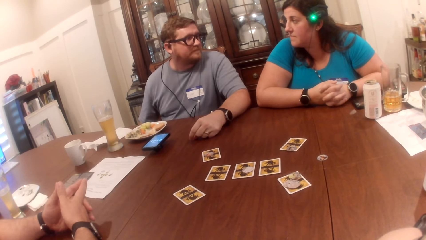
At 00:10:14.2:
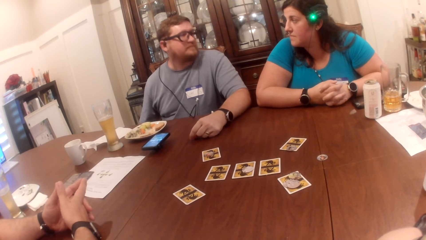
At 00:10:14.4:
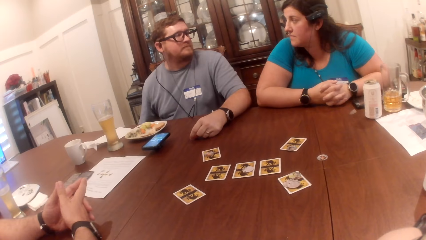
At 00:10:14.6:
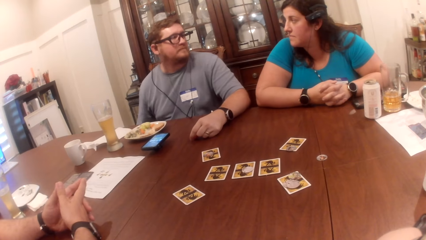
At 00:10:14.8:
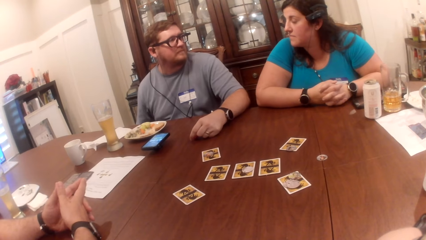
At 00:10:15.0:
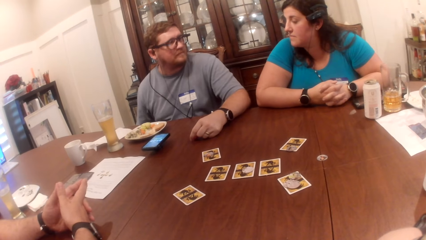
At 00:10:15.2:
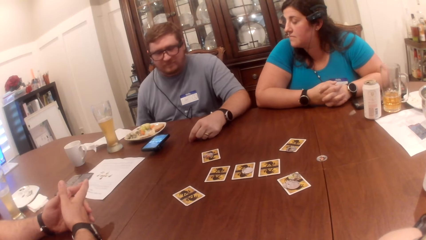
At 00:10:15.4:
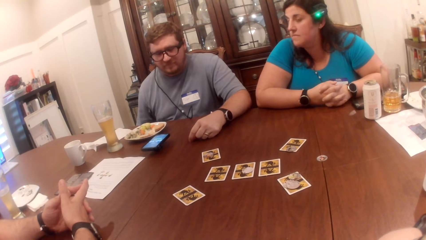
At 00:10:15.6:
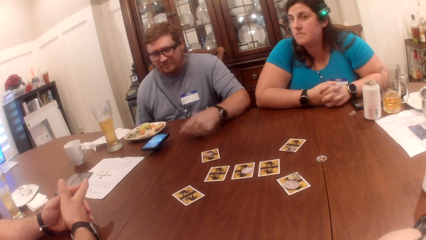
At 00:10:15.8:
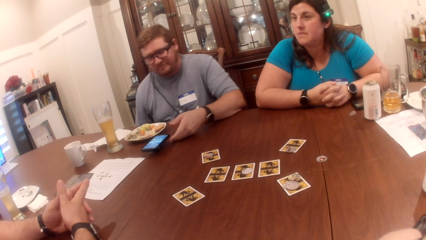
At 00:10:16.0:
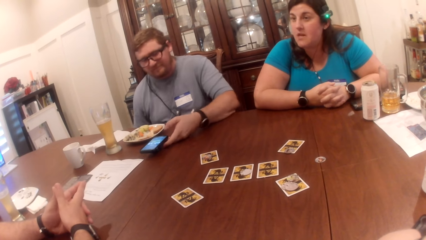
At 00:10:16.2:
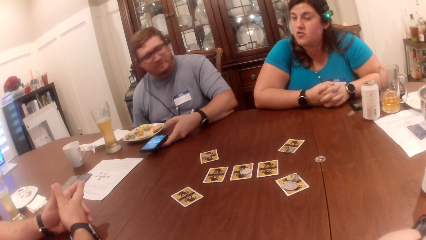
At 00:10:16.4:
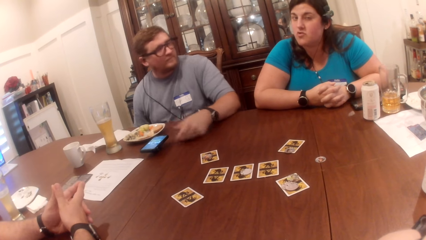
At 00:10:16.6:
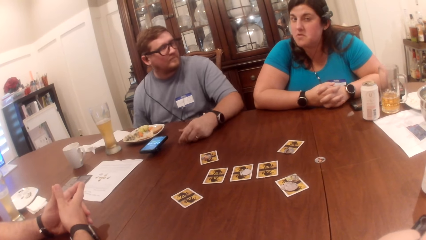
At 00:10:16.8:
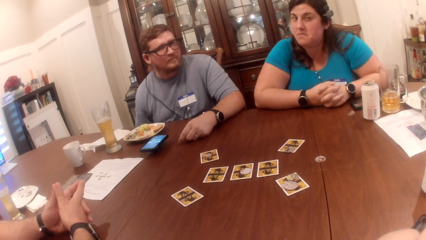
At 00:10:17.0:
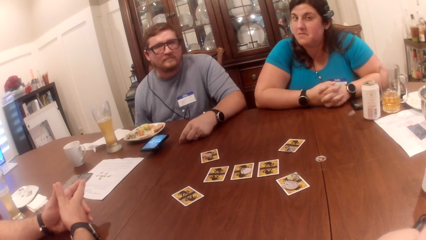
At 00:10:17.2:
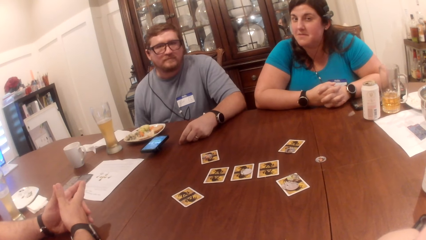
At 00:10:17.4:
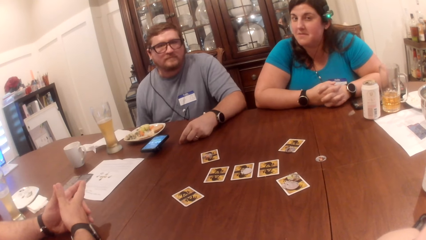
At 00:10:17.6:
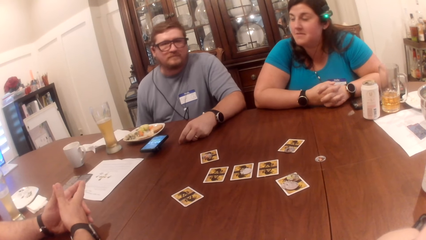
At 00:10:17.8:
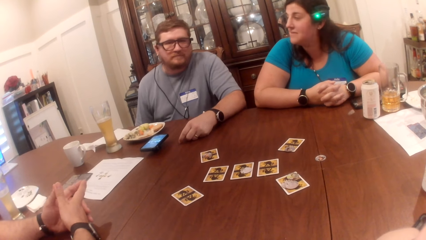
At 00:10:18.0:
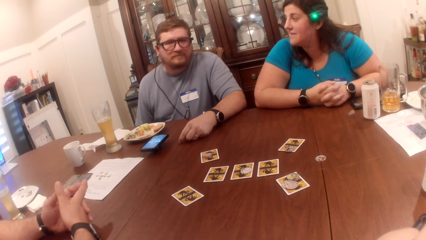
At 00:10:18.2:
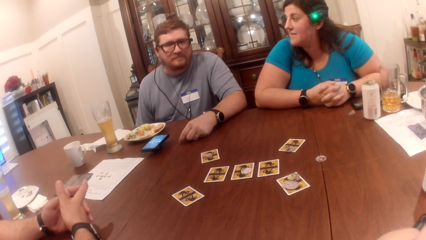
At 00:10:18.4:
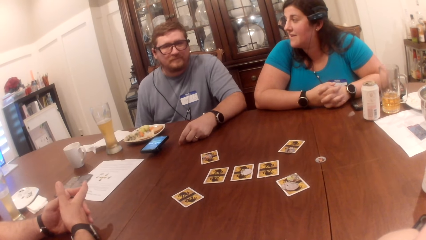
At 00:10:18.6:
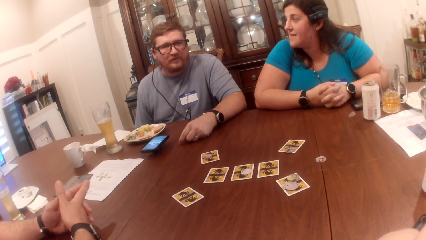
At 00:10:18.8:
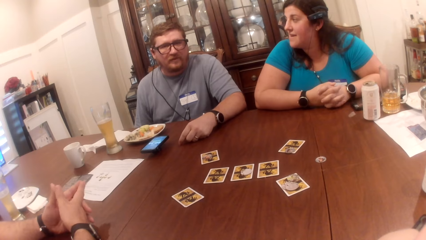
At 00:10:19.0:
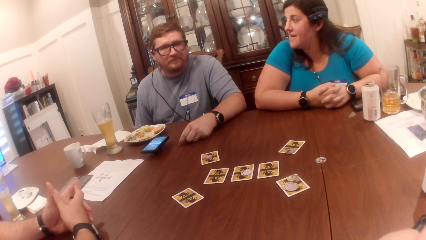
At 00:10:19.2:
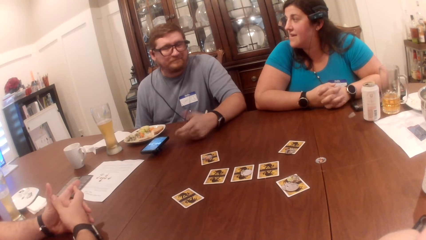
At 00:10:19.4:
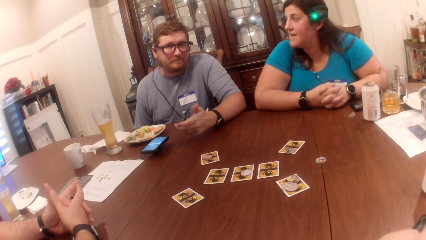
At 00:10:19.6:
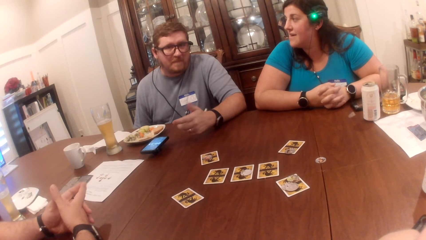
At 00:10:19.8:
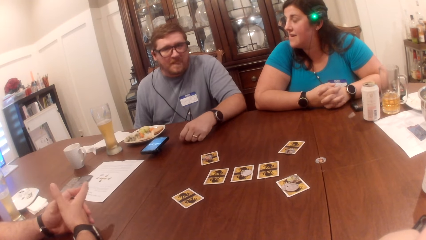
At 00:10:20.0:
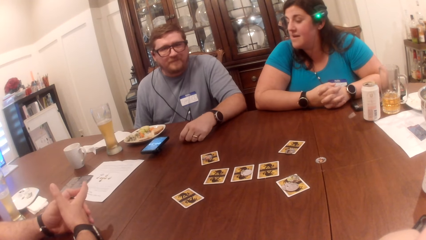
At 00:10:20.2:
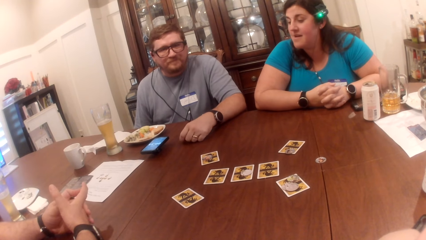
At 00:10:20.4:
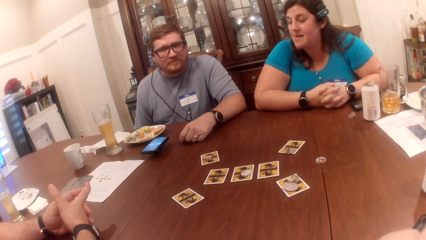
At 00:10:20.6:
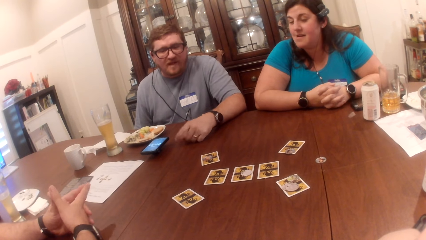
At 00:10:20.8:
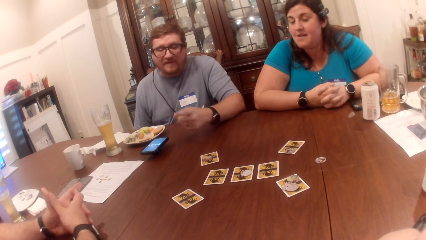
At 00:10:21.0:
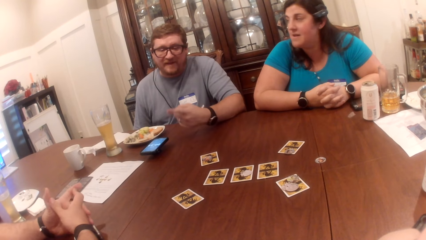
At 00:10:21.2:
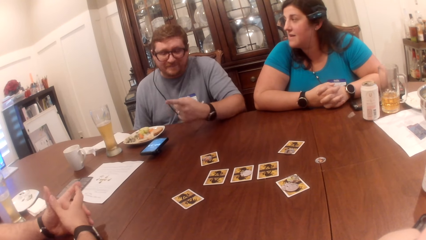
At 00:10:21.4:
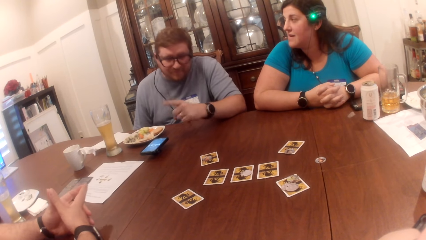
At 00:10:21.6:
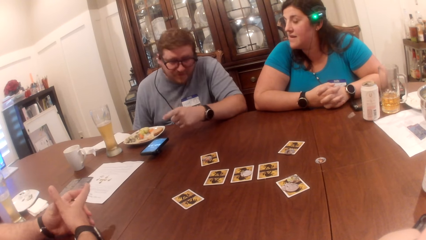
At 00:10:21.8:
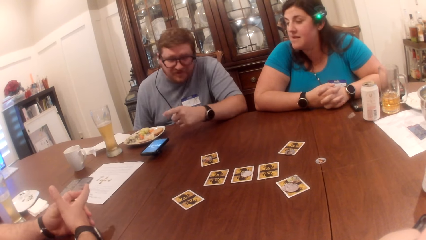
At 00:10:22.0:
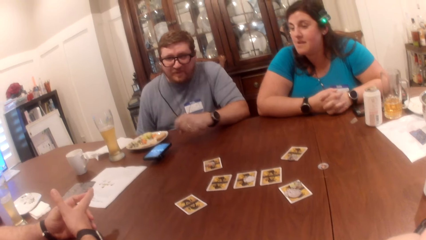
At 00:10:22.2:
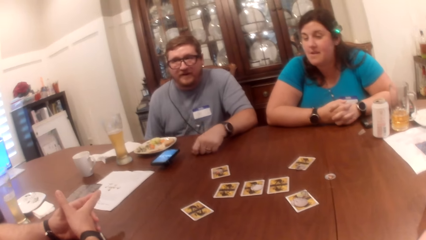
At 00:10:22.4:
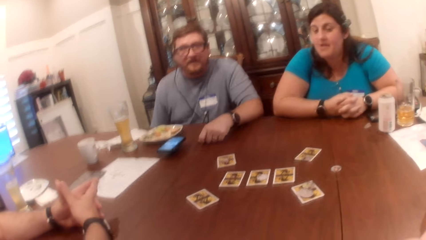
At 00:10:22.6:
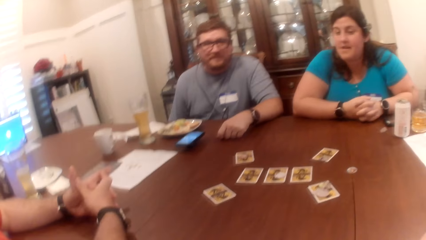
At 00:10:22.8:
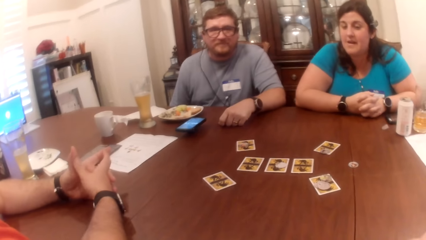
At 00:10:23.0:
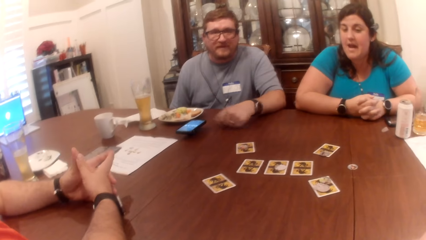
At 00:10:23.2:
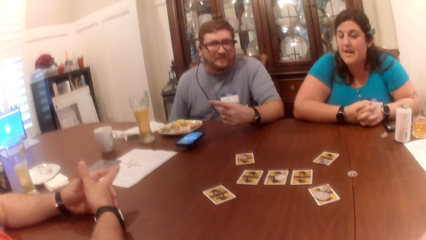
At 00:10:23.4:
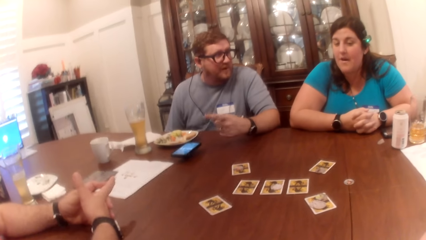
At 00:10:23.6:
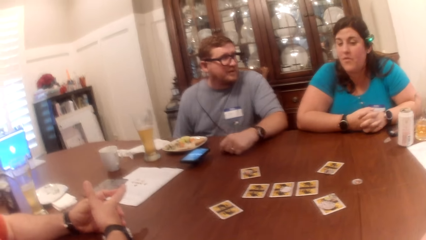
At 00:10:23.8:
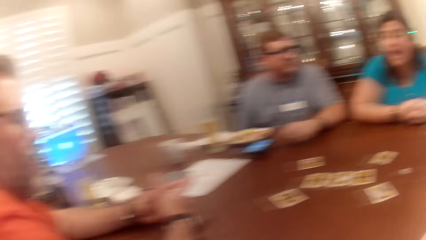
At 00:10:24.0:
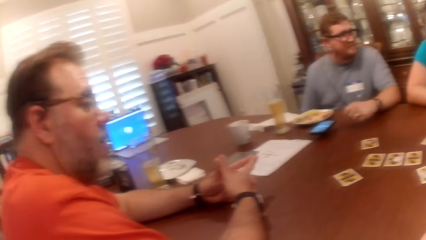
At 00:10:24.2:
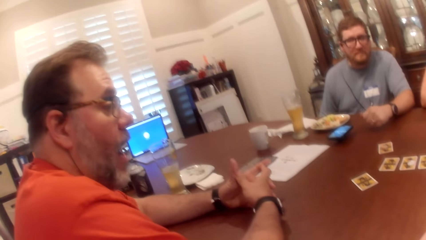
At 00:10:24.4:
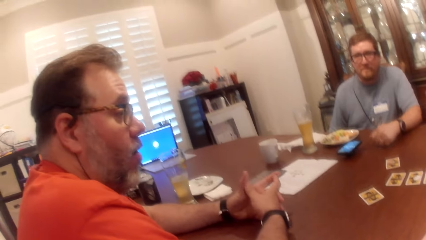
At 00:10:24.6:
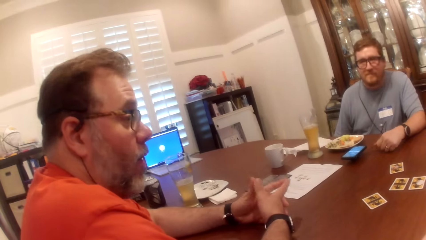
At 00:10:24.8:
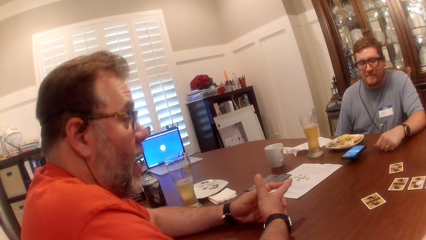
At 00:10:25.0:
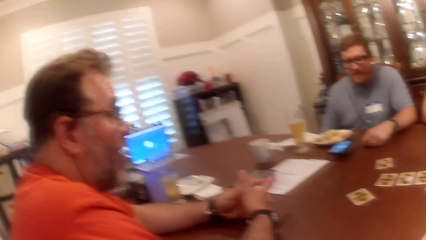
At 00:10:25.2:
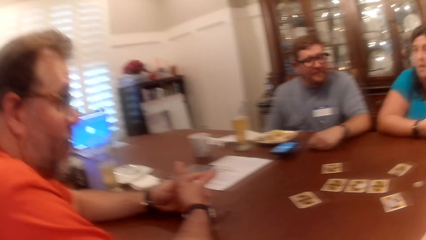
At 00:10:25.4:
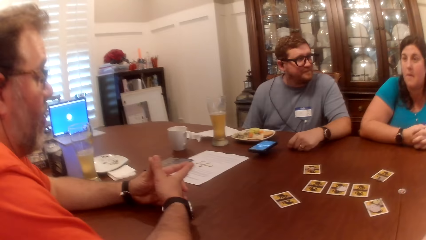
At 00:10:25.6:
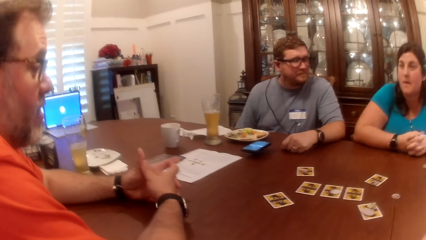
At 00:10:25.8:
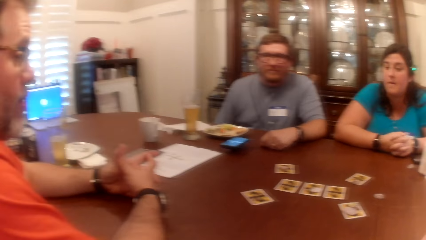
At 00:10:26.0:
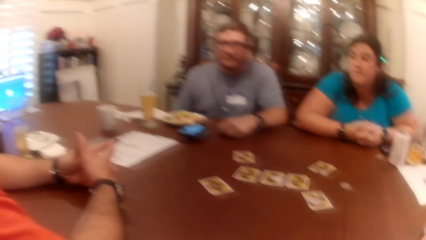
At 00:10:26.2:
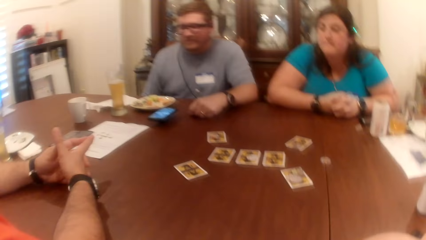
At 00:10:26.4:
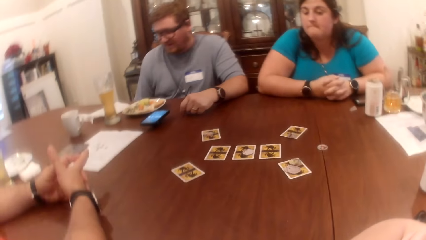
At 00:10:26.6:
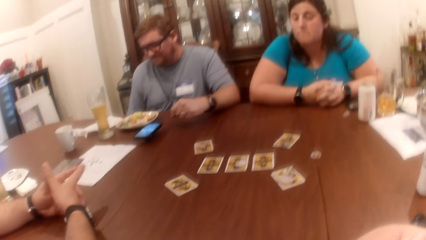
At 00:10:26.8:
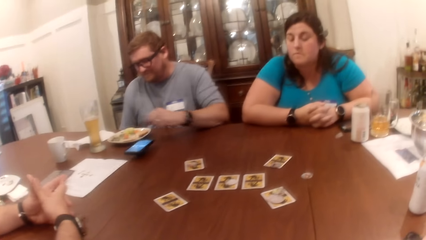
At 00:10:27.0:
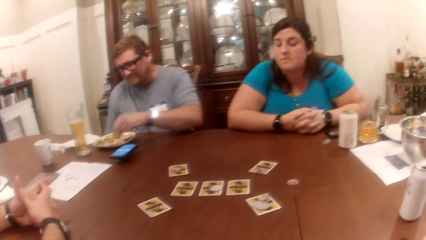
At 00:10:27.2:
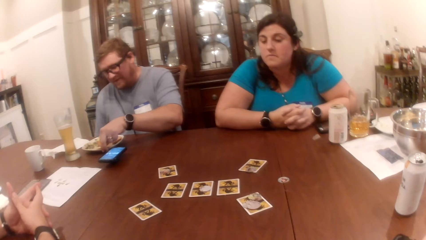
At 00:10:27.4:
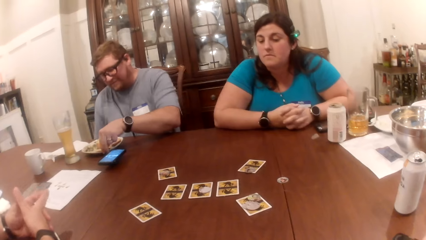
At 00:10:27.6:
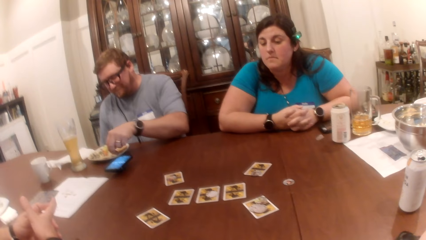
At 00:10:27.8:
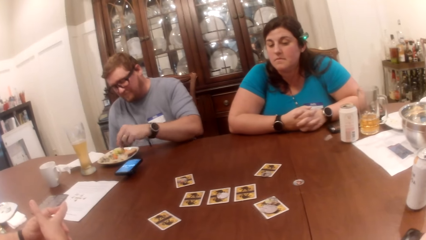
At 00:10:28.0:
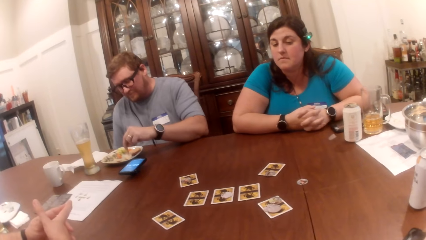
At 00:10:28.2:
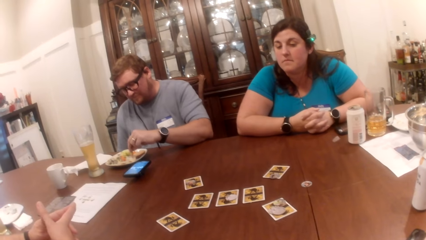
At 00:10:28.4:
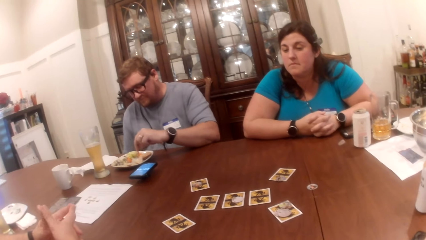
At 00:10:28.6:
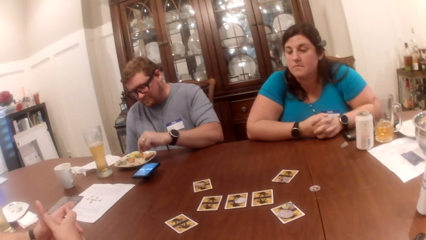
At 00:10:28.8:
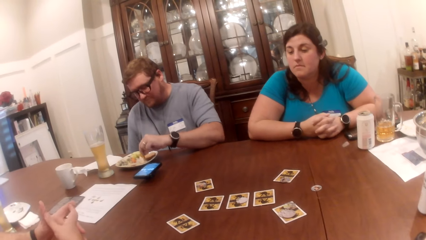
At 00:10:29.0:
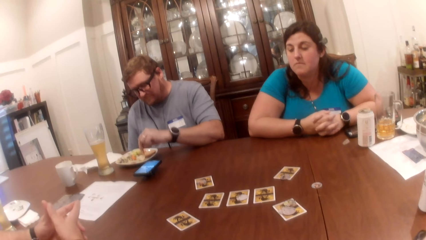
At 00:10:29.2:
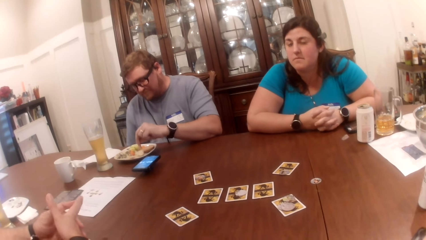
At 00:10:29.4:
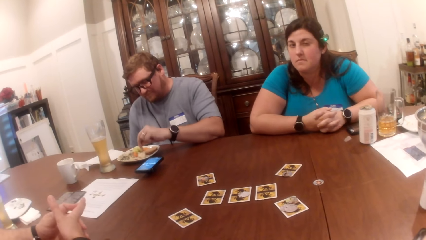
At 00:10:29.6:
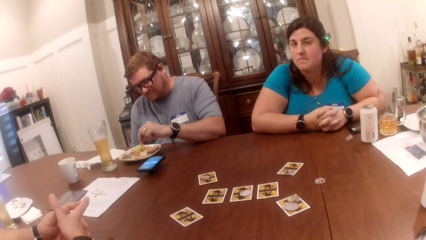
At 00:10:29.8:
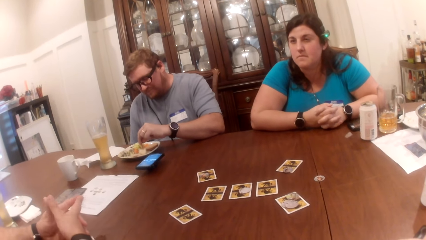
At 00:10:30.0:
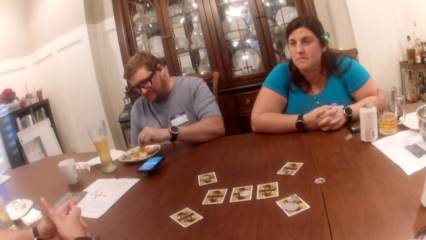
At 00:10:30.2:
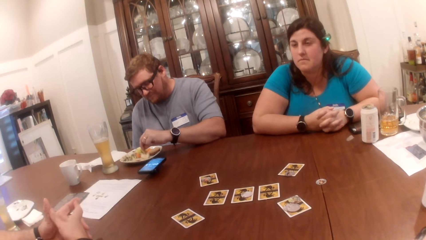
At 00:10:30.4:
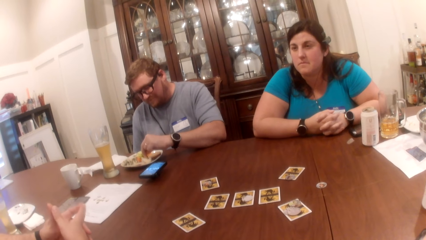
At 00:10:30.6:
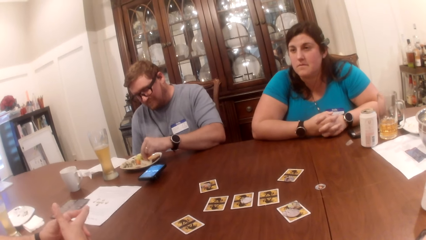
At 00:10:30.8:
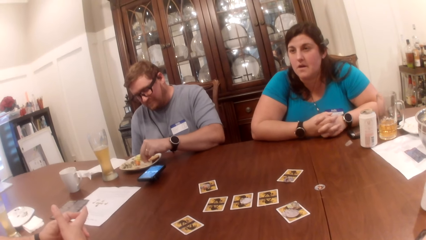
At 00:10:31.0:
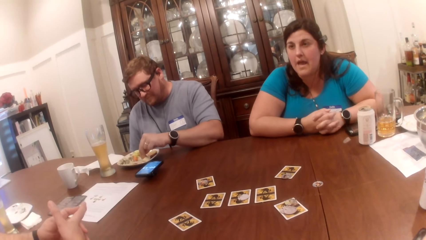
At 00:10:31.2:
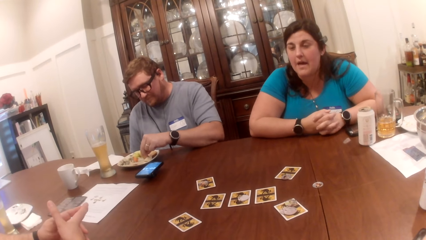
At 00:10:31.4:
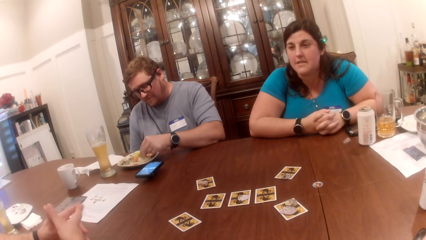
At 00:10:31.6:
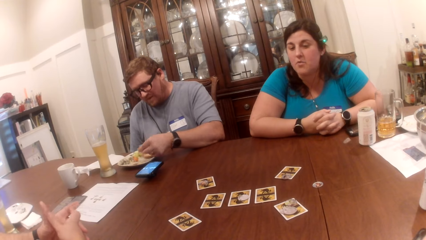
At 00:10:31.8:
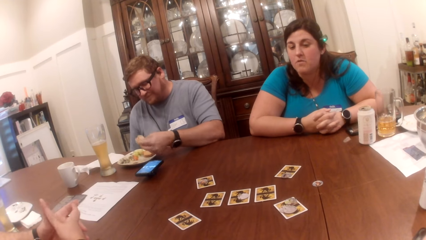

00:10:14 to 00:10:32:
A man touches the phone with his left hand. The camera wearer looks at the man. The man takes a biscuit from the plate with his left hand and dips the biscuit in a creamy sauce in the plate with his left hand.
